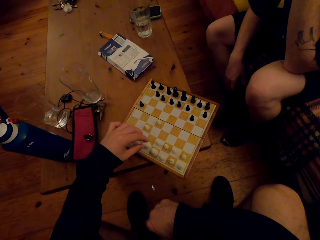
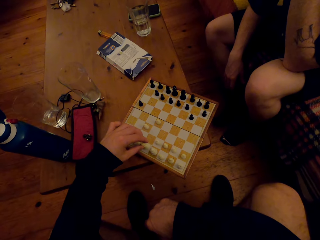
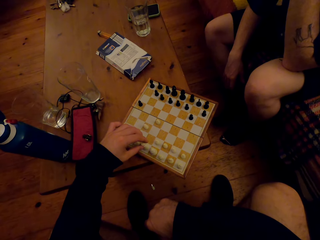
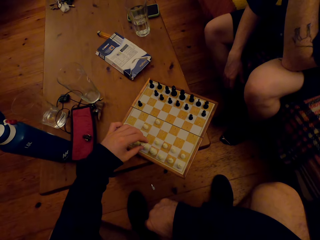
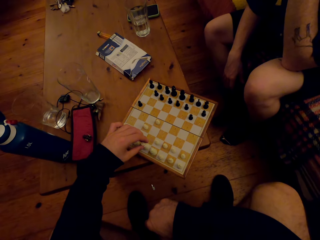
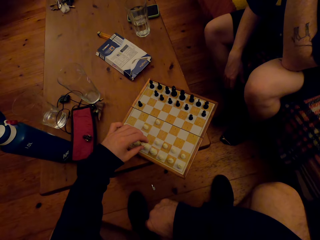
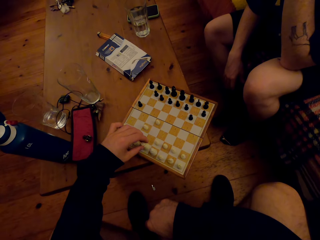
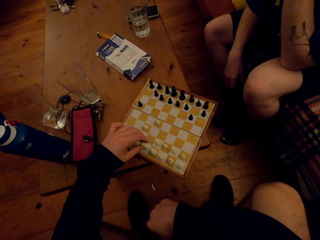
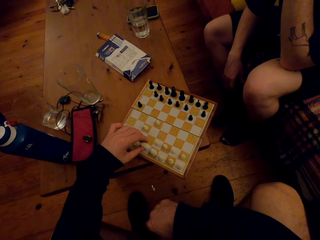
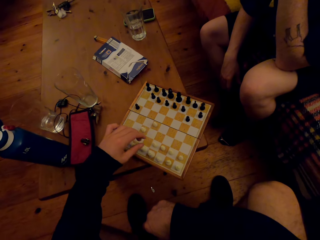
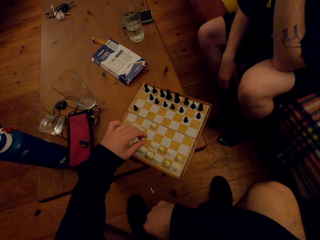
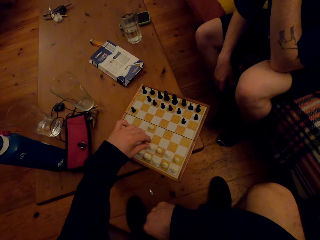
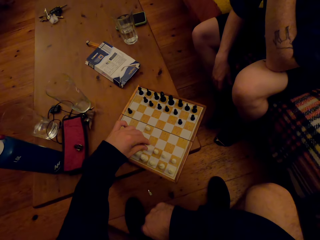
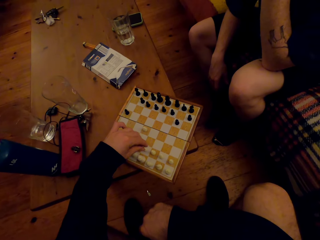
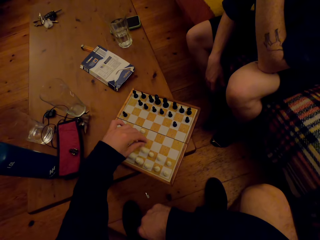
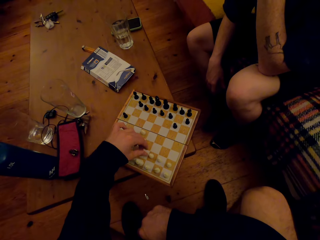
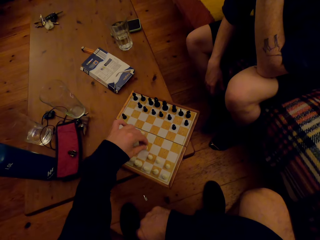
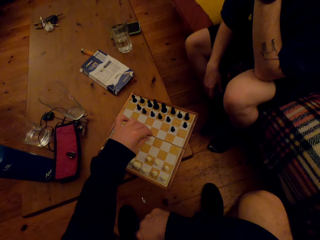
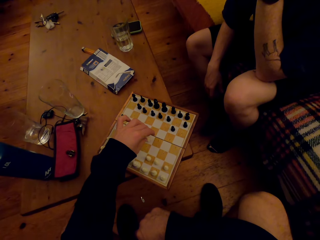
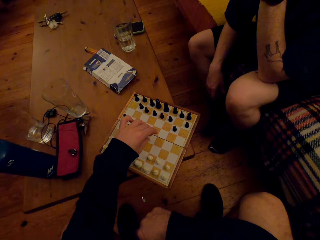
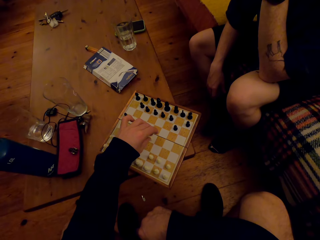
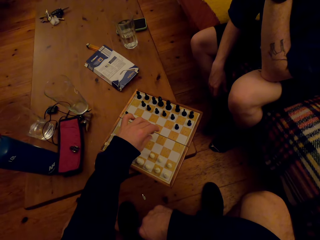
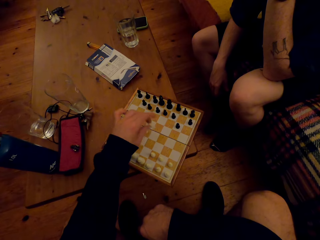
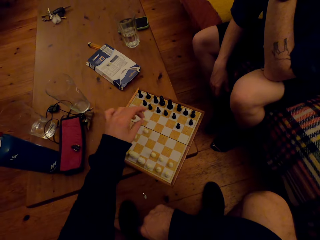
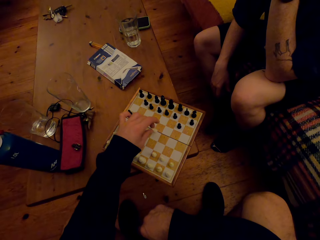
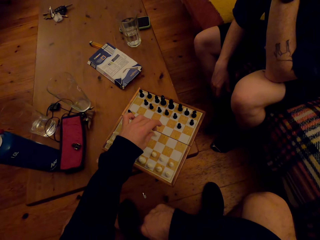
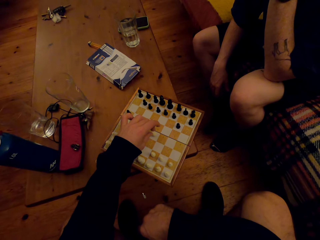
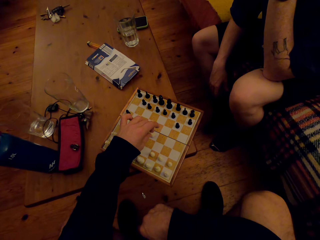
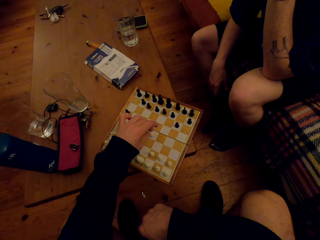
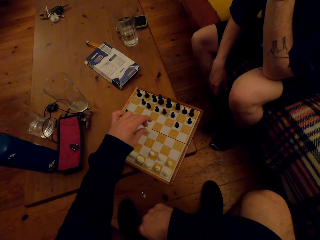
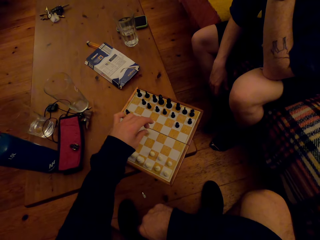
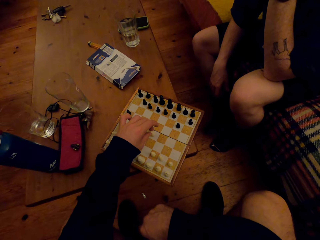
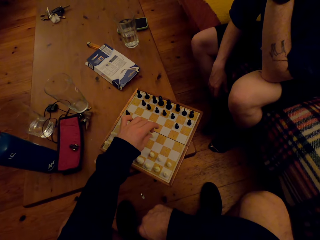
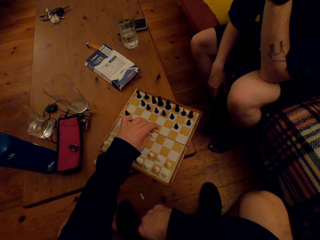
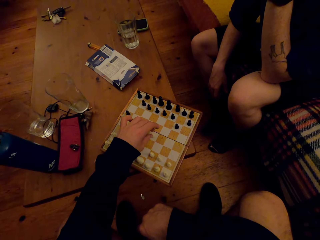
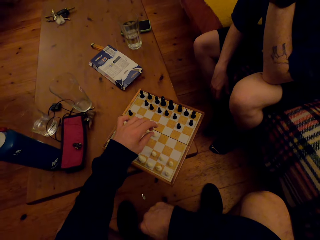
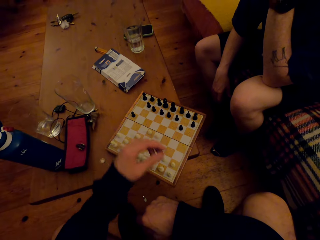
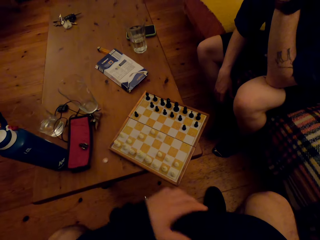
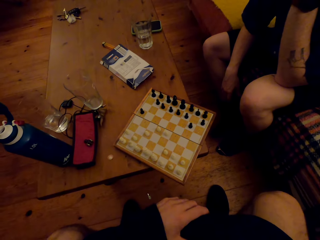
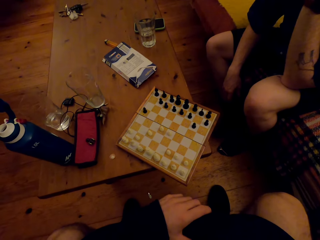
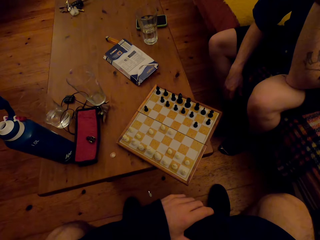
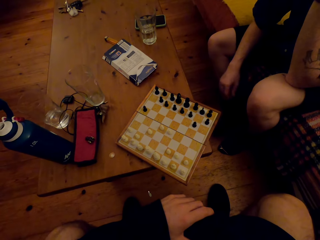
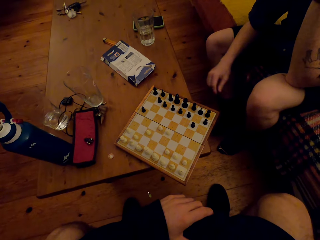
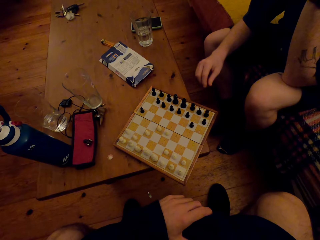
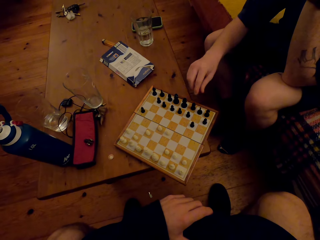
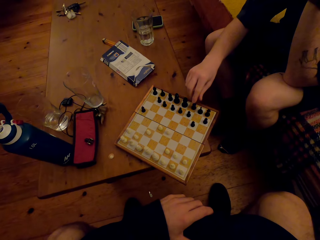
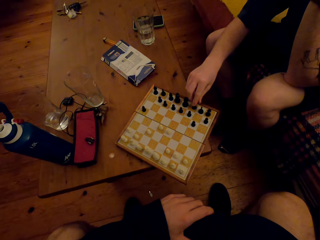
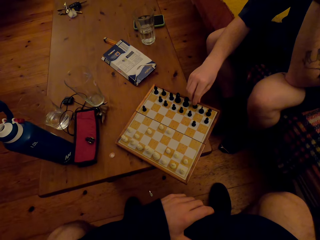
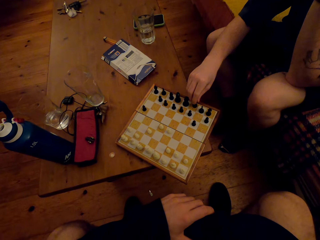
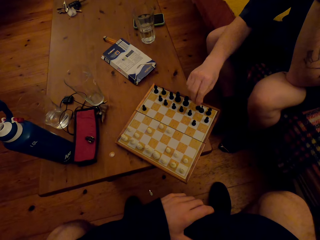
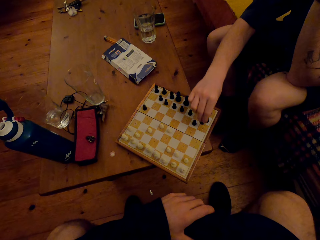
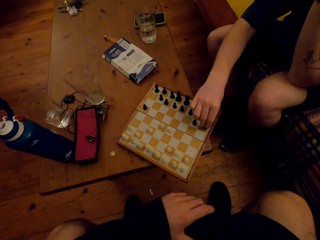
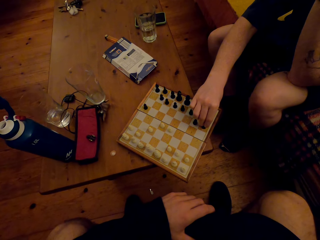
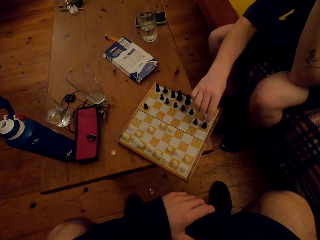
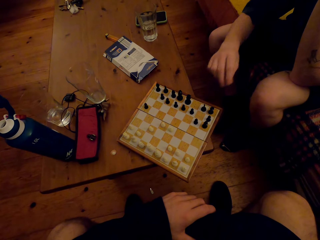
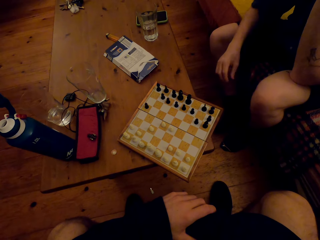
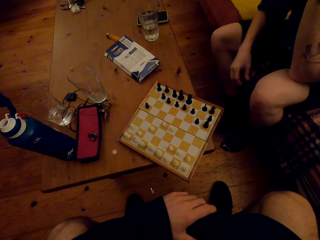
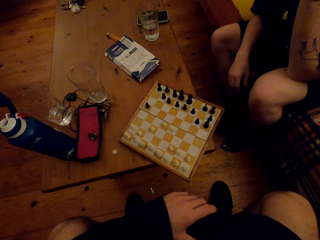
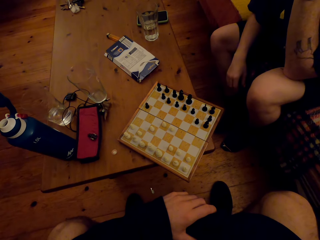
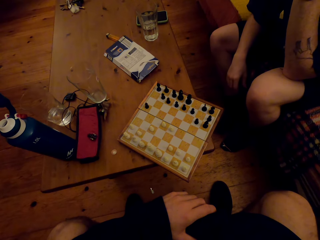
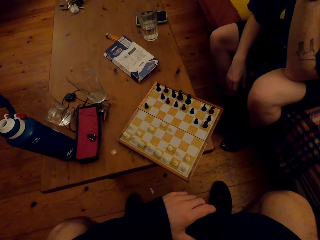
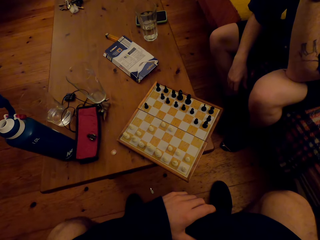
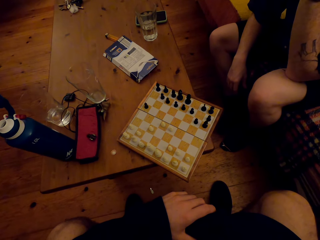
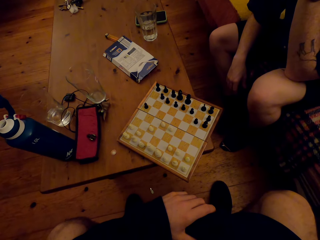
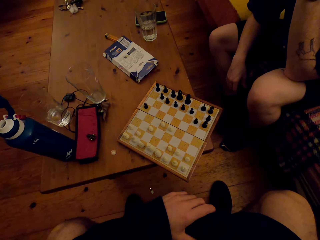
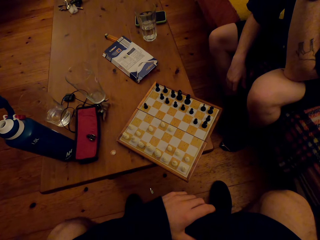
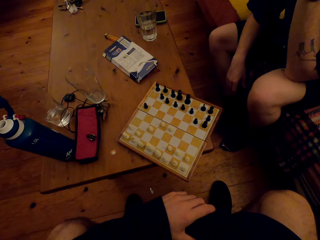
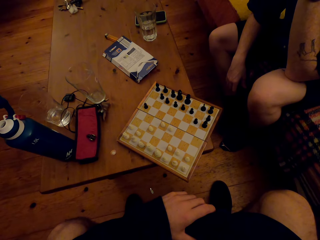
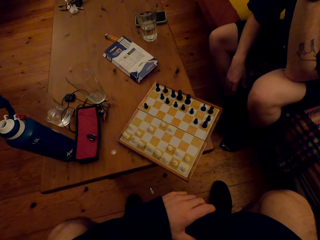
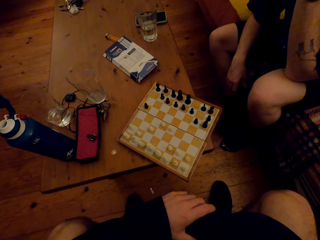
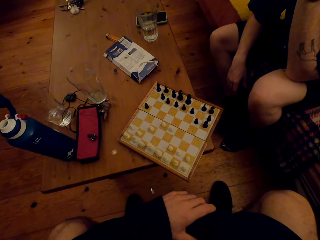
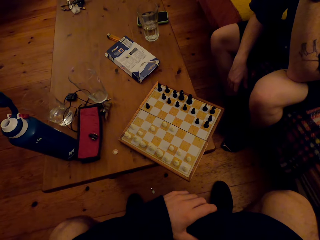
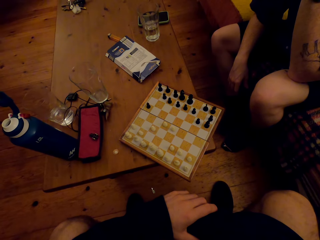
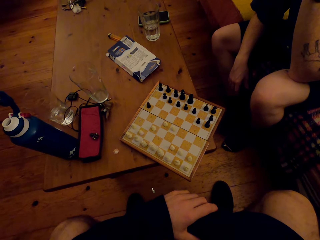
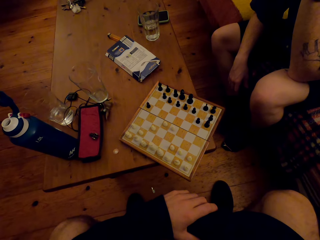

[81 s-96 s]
The camera wearer moves his hand. He picks up a pawn. He places the pawn down. He puts down his right hand. A man moves his hand forward. The man moves chess pieces on the board. The man picks up a knight. The man places the pawn down. The man puts his hand down.

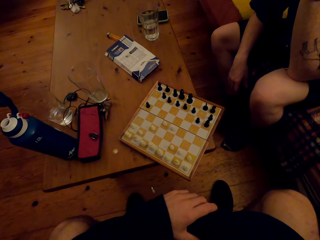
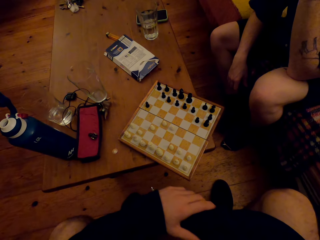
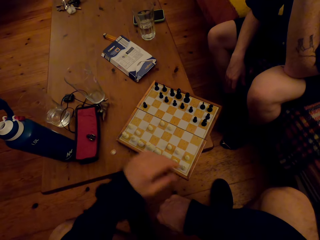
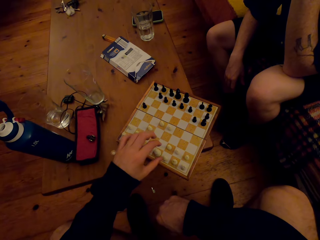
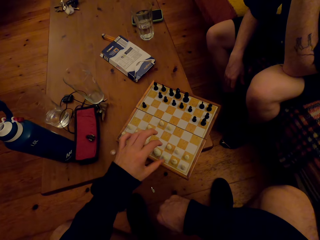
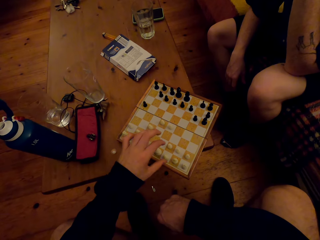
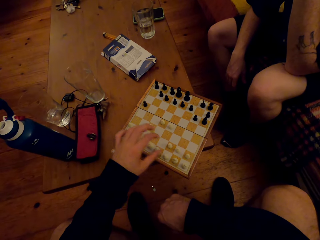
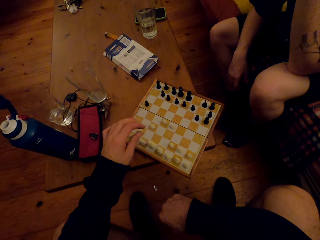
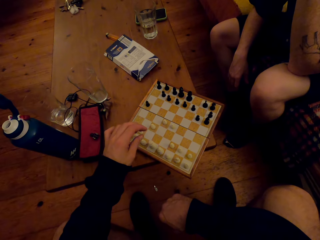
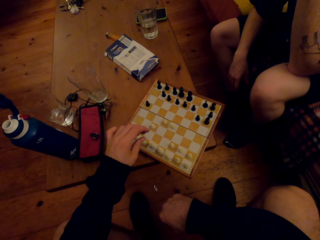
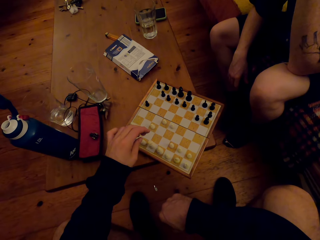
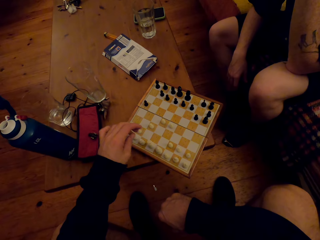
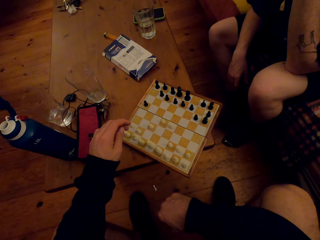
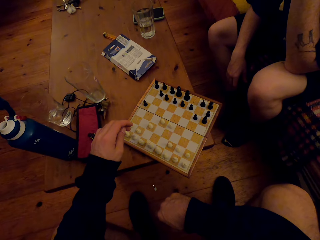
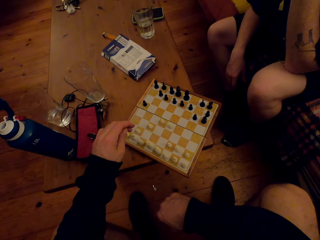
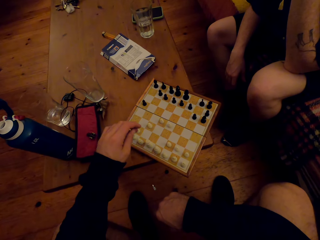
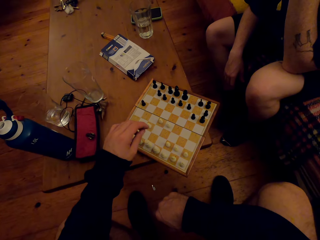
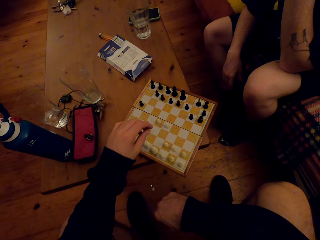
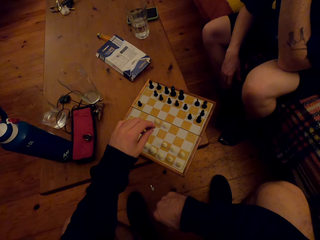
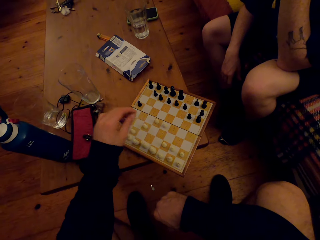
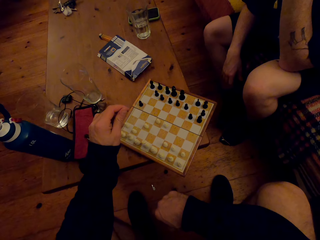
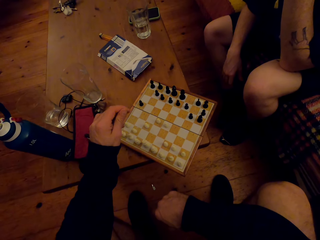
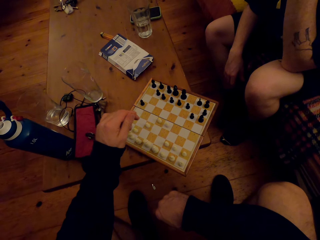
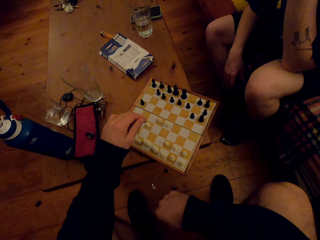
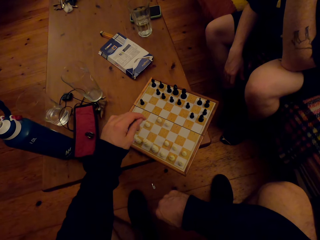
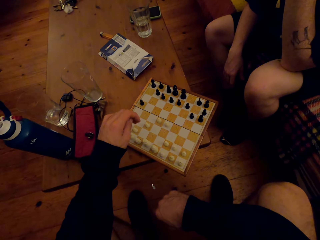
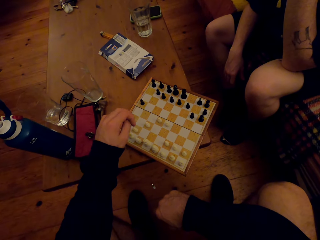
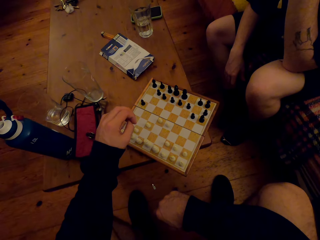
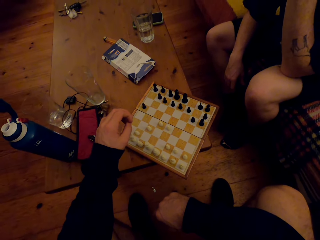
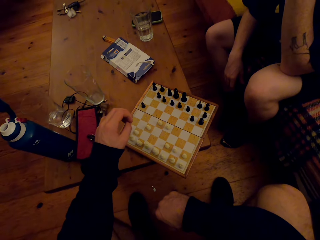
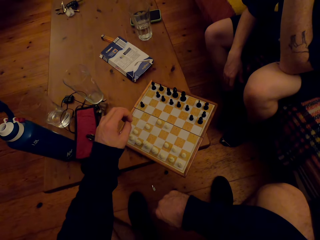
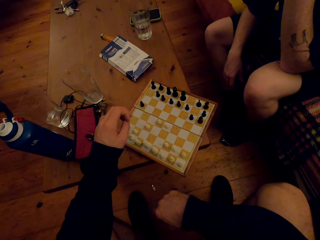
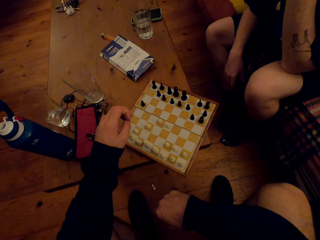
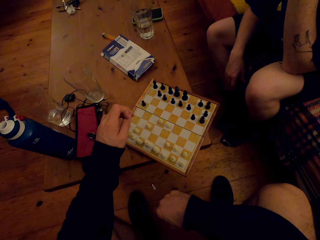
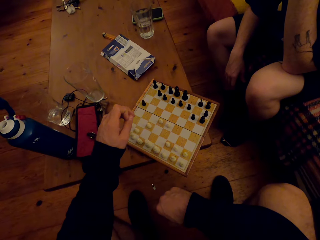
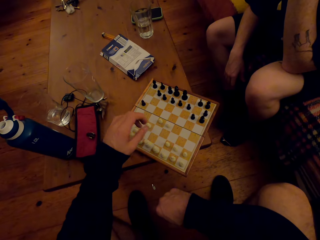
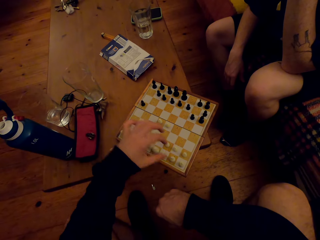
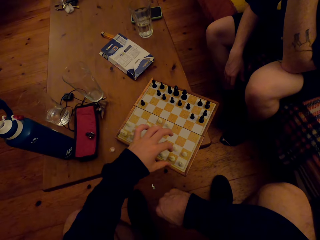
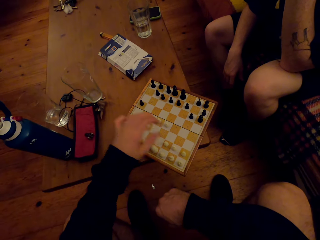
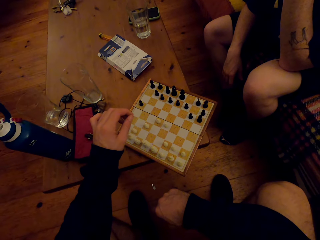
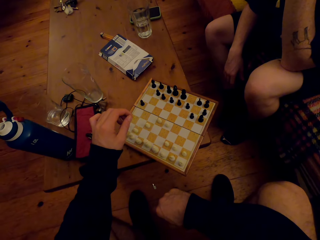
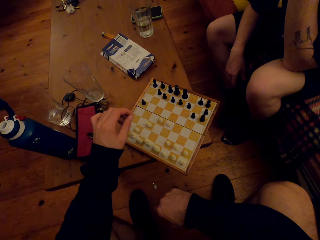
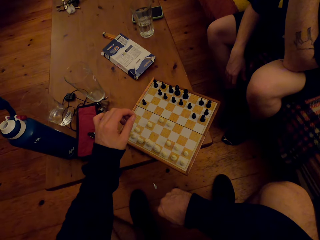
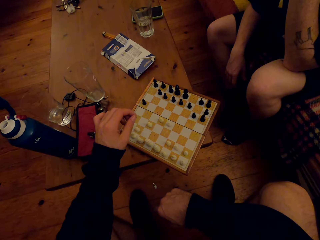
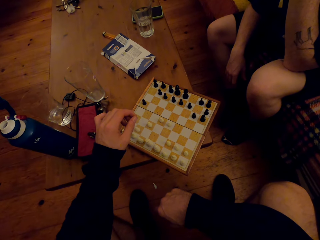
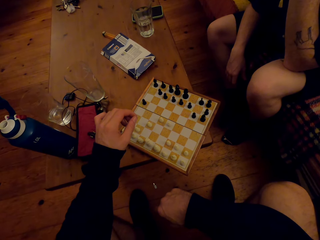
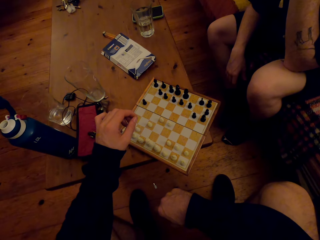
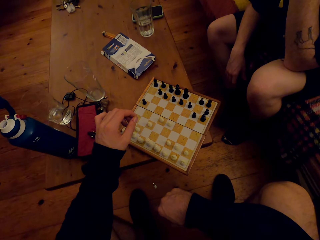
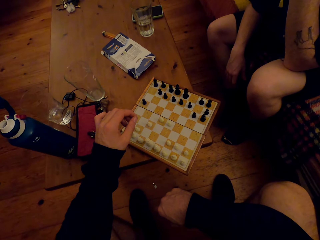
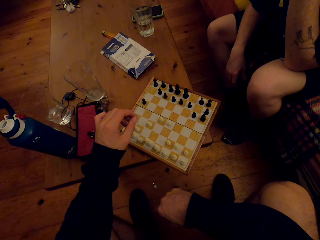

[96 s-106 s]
The camera wearer moves his hand forward.
